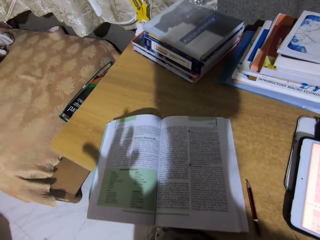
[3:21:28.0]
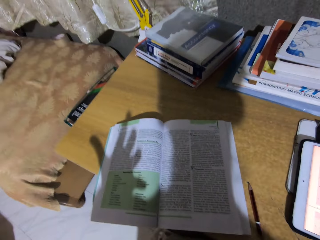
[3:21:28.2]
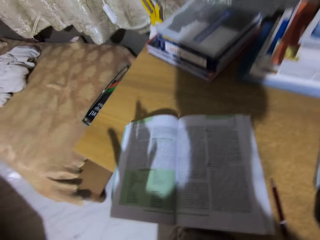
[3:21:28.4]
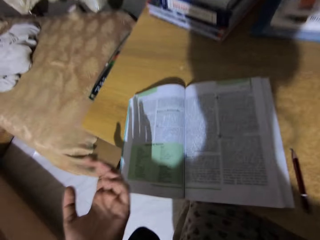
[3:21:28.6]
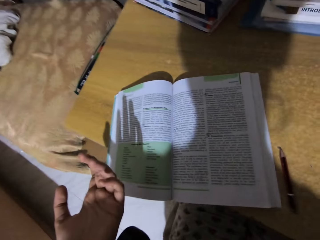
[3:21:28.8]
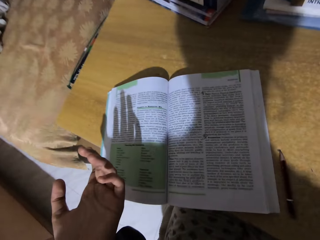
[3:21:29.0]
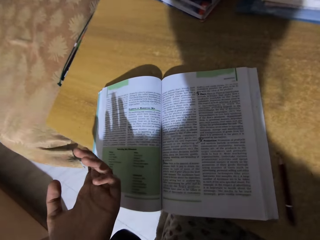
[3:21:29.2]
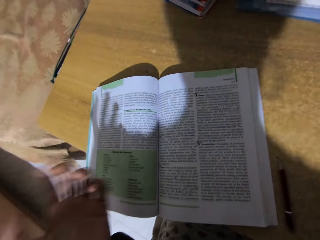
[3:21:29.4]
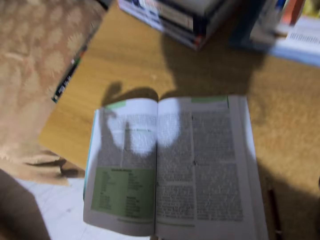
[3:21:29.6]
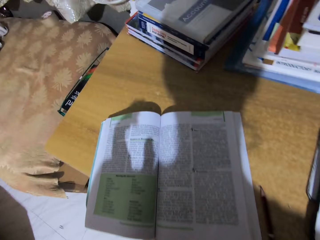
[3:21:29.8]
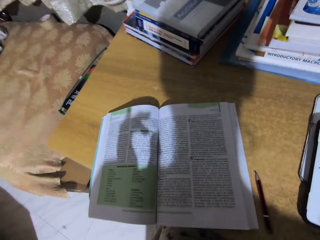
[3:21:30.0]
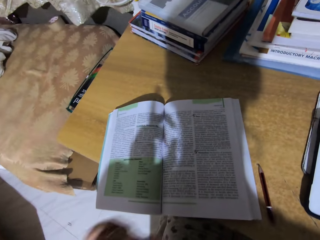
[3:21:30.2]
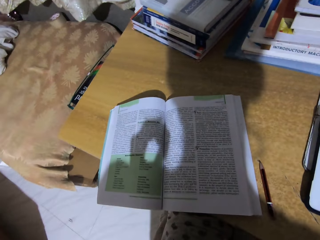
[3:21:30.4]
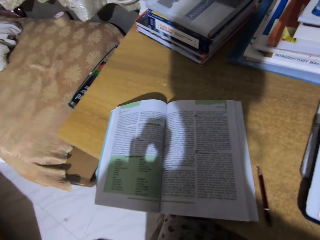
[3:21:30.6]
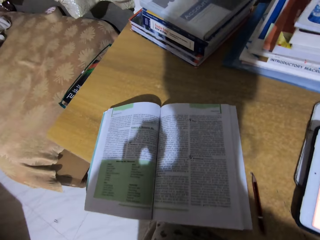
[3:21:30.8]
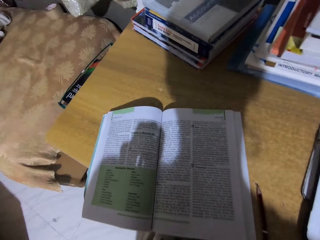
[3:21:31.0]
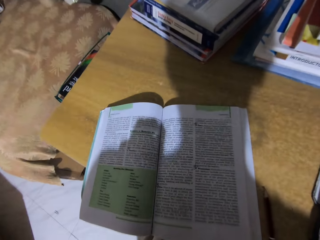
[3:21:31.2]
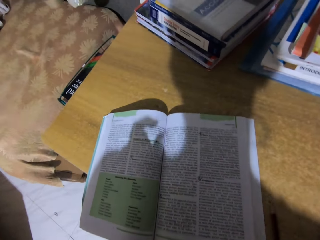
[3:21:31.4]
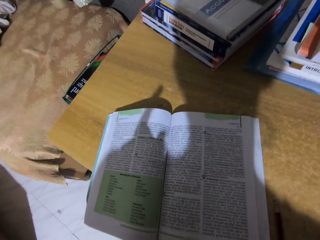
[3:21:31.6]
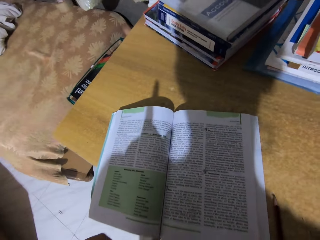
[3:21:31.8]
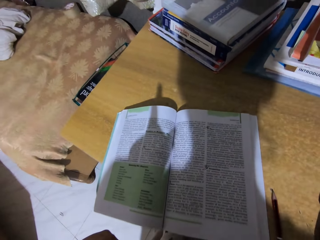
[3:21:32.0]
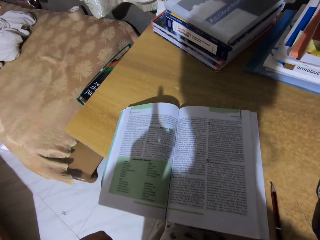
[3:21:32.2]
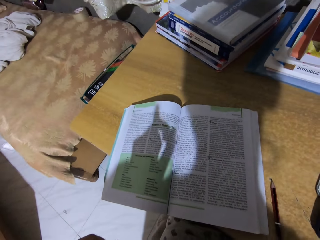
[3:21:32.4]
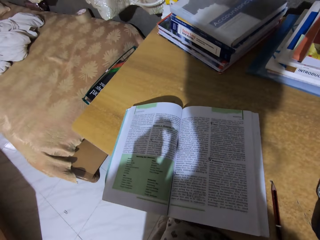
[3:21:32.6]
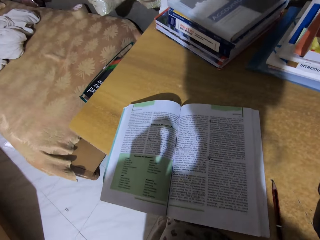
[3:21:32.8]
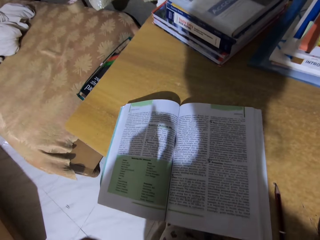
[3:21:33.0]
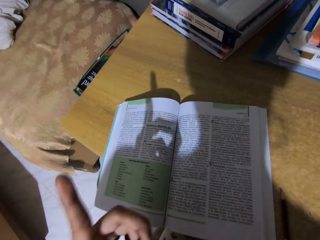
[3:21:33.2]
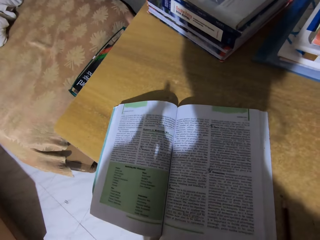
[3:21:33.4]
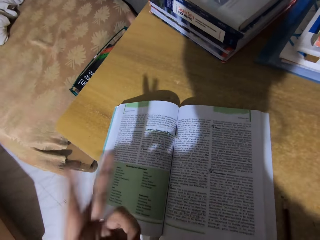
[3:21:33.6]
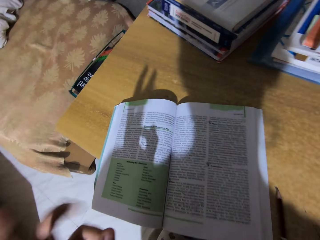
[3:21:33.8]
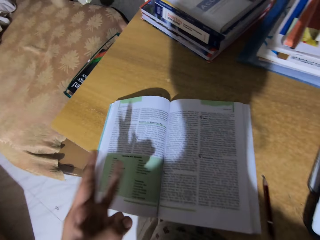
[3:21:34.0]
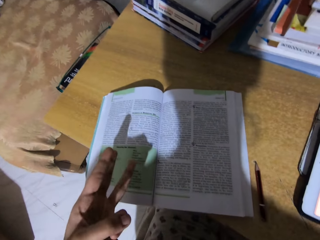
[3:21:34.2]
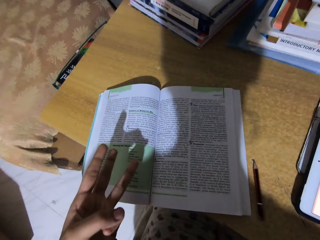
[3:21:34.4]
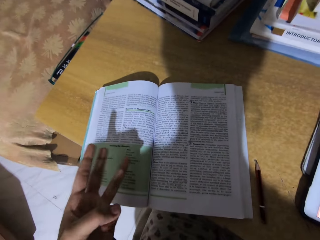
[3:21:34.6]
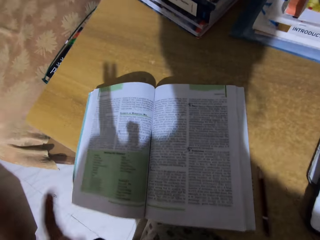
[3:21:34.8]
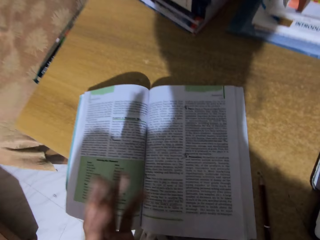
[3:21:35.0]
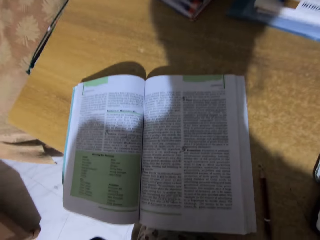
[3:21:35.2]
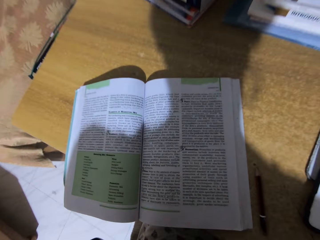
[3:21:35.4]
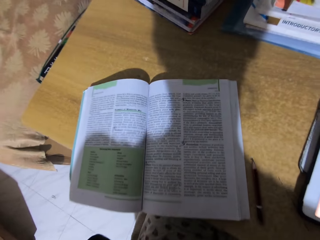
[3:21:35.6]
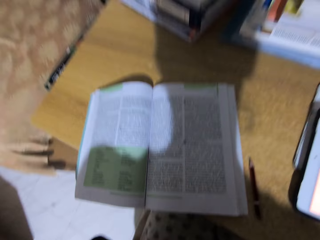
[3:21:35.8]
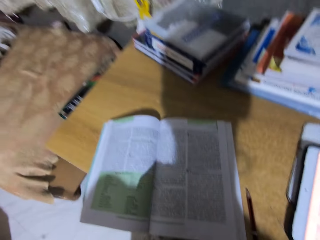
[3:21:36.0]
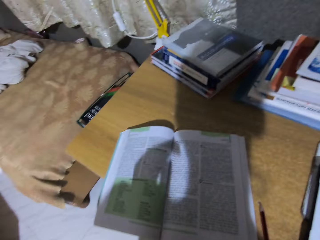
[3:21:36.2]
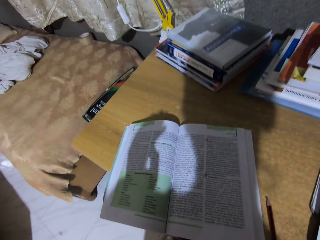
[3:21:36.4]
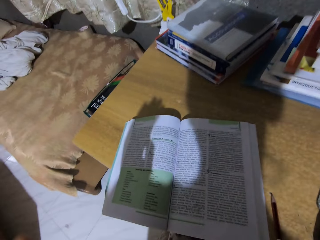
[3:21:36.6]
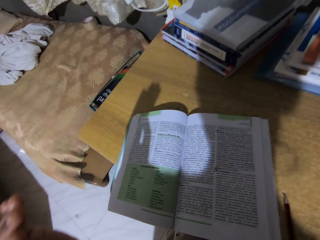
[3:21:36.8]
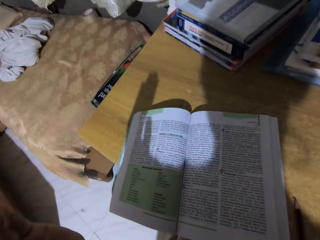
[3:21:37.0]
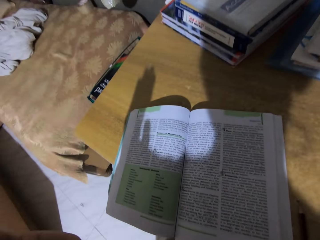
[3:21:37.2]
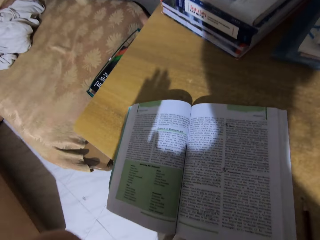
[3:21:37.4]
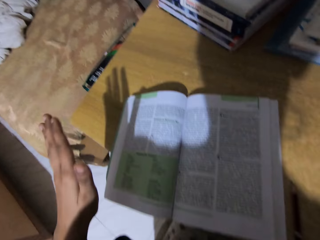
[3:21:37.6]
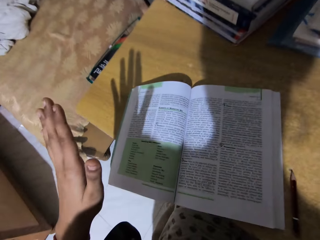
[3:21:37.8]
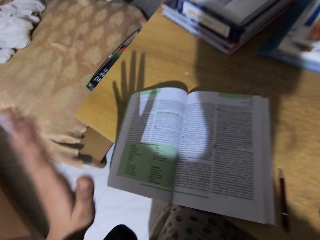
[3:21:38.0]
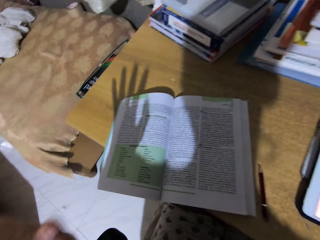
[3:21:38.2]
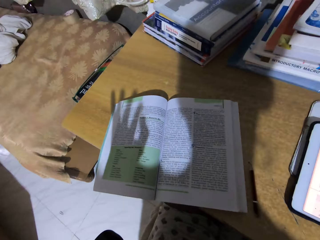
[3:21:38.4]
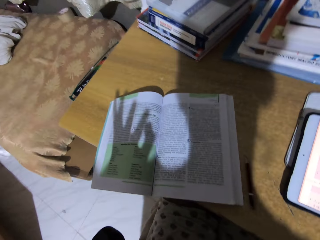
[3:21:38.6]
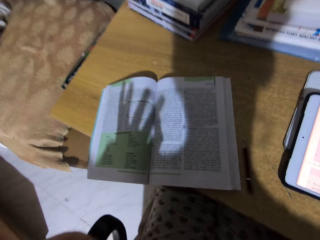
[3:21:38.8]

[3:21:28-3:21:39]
The camera wearer reads a book. They read the book again.

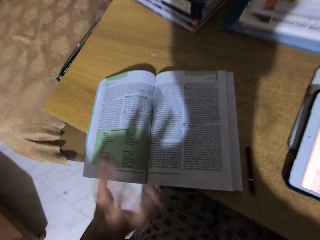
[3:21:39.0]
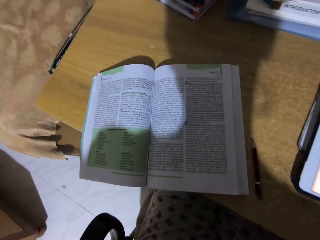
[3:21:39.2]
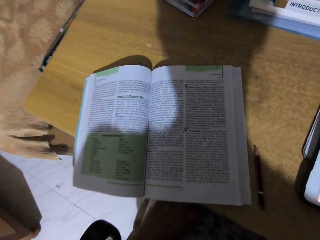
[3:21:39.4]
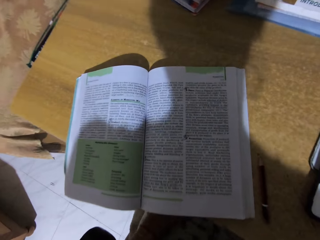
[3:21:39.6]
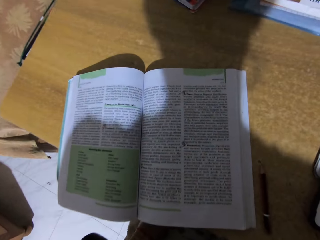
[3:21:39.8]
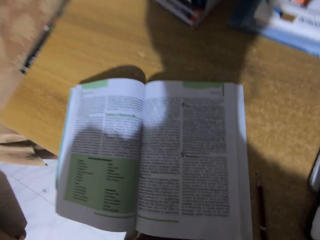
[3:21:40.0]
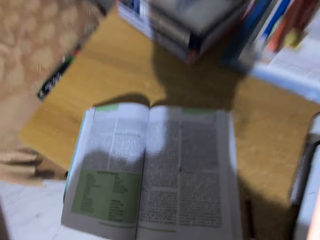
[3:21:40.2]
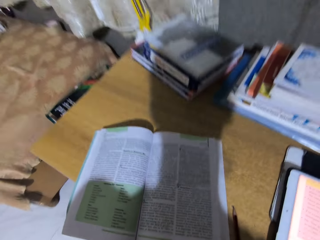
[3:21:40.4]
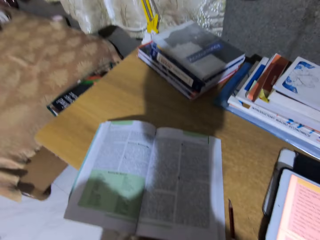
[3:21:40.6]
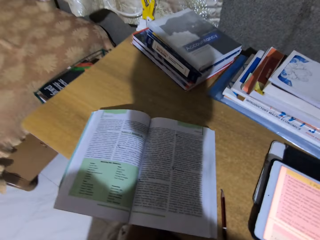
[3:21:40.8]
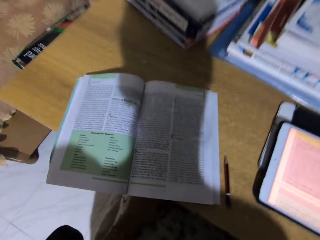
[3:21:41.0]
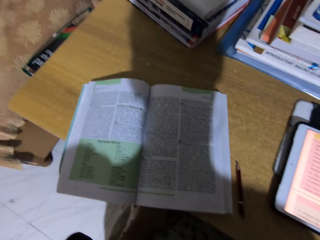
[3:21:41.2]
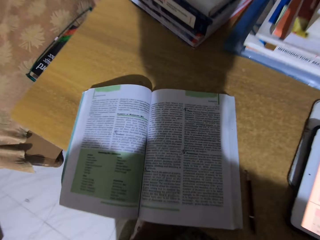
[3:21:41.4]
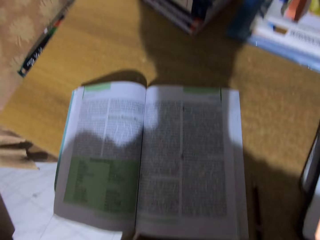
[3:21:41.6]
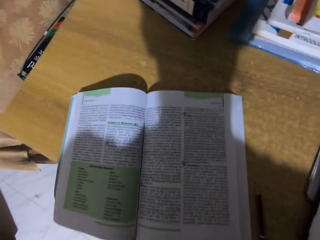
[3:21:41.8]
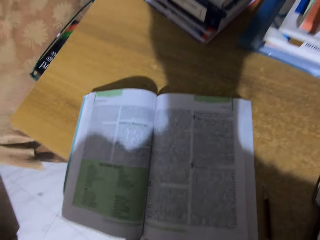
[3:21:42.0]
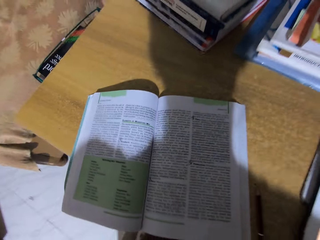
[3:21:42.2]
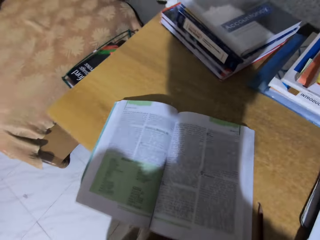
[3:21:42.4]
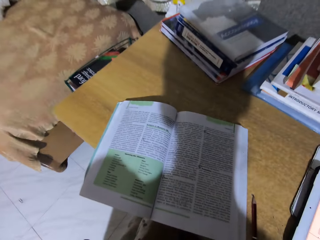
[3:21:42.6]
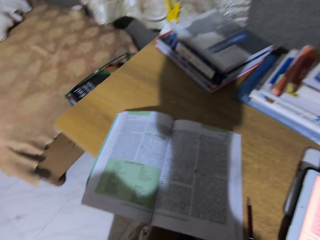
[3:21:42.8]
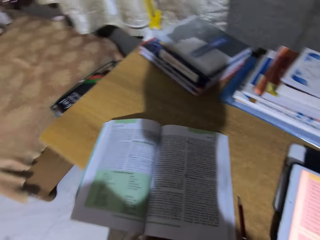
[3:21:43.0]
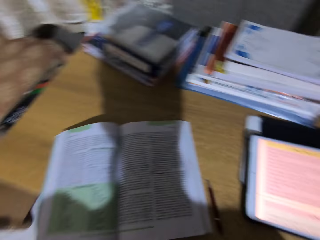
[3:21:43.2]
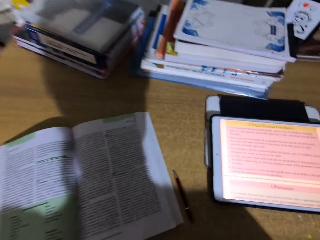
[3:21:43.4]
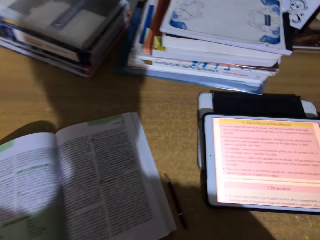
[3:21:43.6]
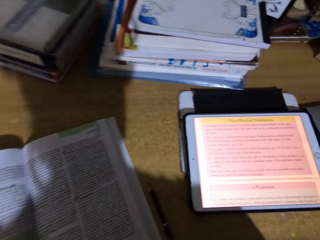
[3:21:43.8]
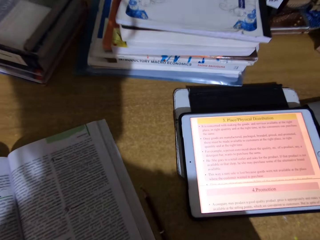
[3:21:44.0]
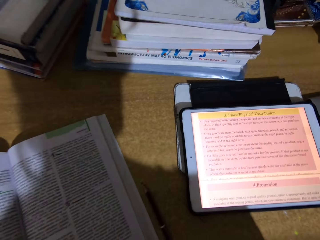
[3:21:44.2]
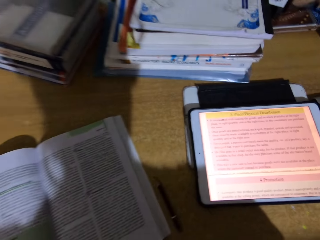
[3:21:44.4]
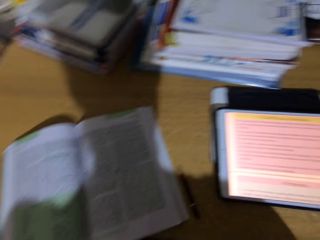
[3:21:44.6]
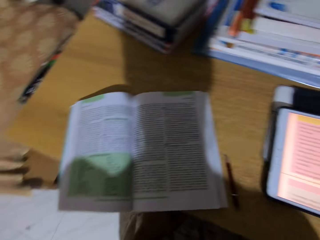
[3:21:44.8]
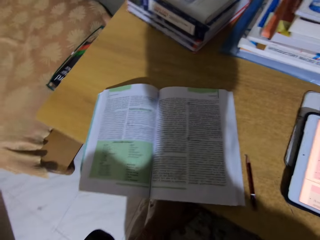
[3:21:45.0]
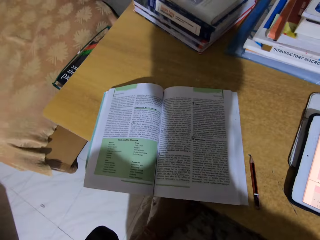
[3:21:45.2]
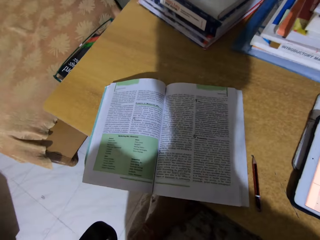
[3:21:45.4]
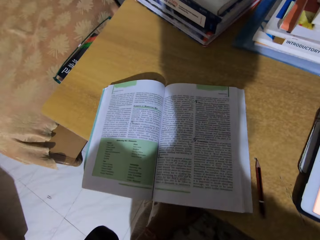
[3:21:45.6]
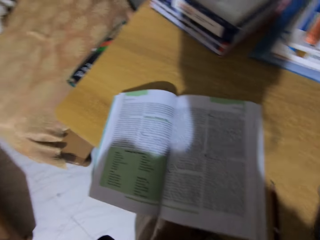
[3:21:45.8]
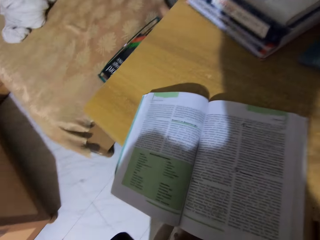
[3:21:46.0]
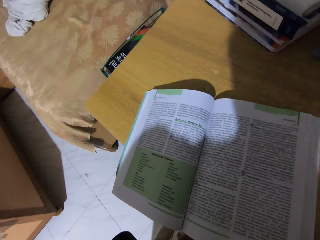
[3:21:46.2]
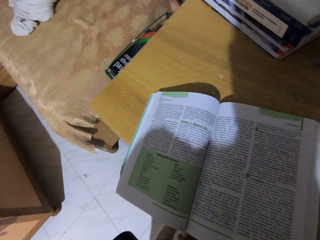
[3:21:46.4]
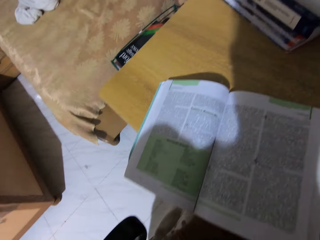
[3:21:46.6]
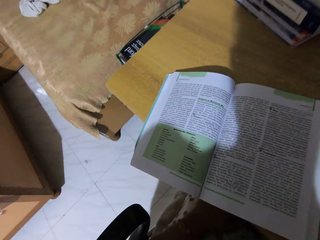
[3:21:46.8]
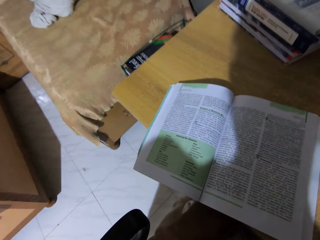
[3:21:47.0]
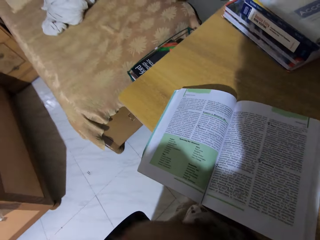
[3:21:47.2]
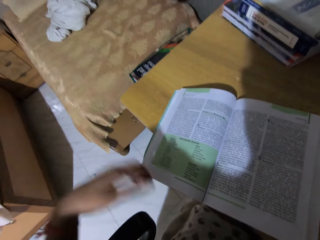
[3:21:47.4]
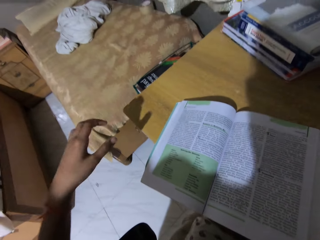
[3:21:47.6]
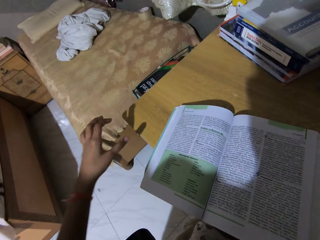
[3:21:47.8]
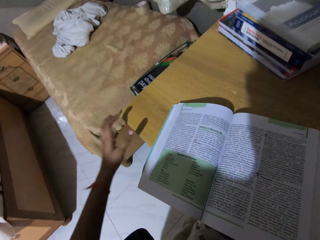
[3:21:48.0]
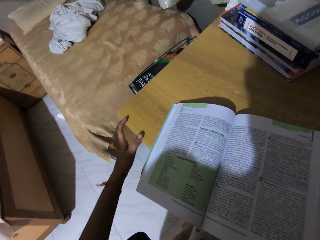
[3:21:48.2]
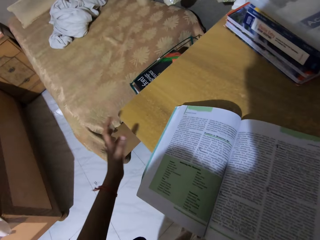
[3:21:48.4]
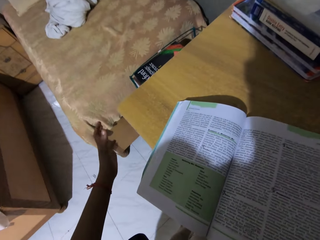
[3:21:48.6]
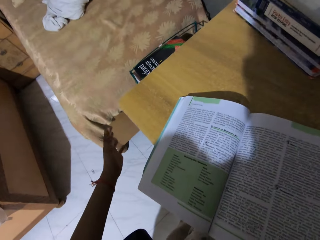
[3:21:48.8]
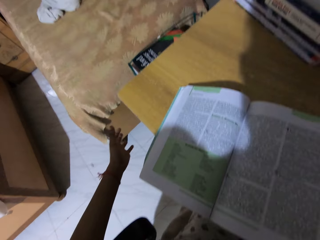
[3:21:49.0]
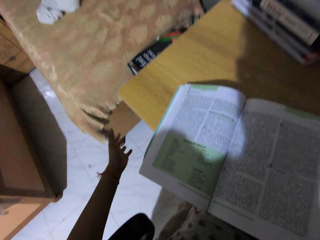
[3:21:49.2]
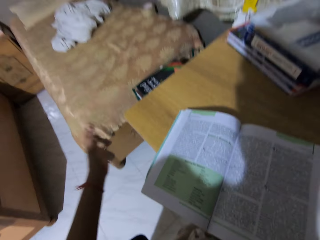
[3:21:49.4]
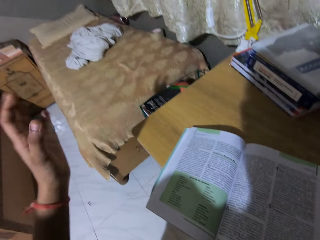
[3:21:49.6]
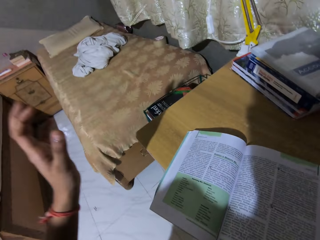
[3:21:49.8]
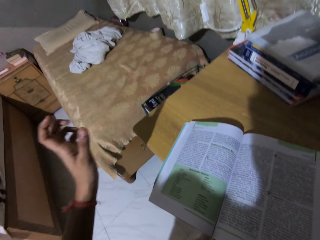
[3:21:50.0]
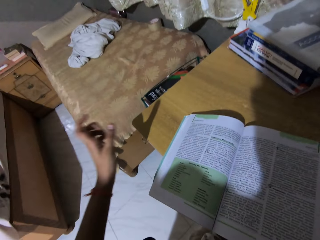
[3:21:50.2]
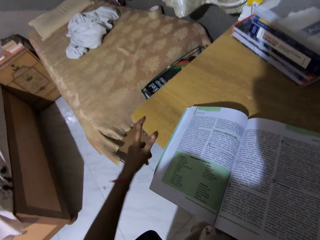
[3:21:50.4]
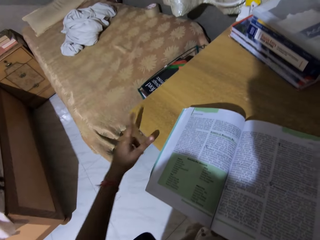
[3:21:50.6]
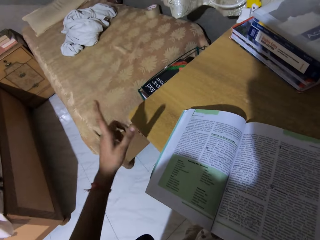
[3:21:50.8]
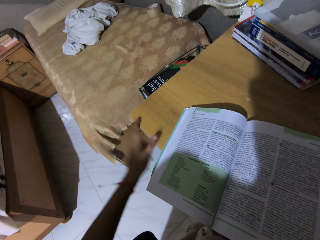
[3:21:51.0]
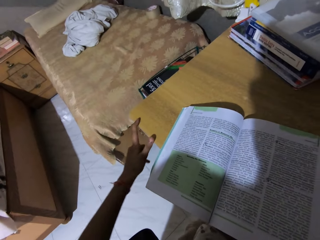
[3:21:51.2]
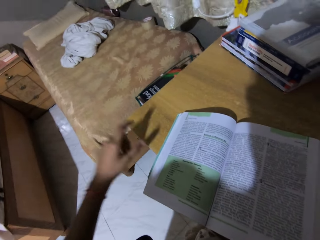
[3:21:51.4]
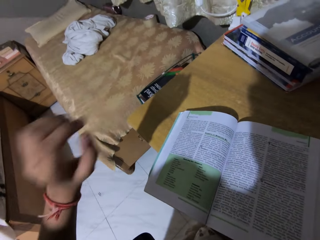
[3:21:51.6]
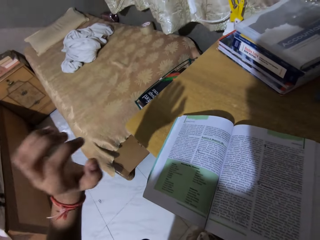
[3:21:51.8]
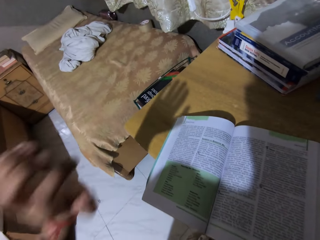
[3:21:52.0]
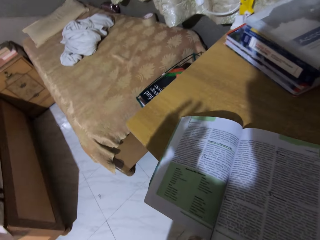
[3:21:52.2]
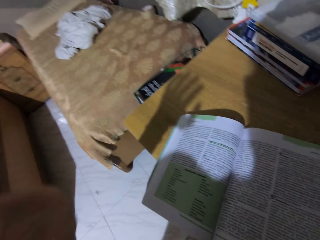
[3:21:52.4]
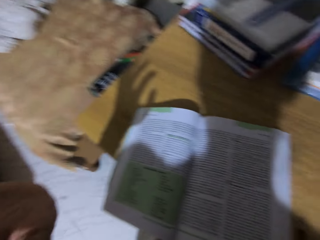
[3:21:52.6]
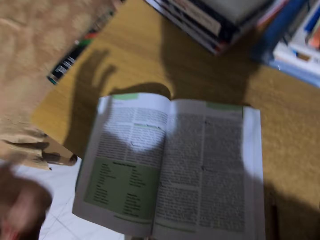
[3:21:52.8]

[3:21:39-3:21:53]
The camera wearer reads the book. They touch the table, release the table, and read notes from the book. They tap on the table.
